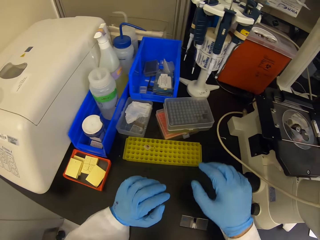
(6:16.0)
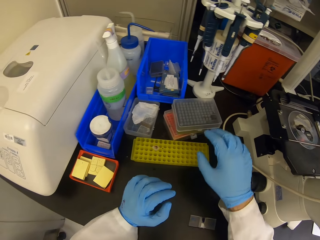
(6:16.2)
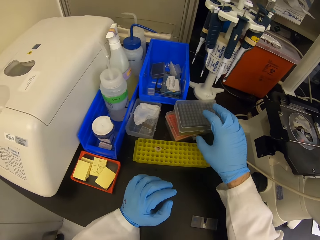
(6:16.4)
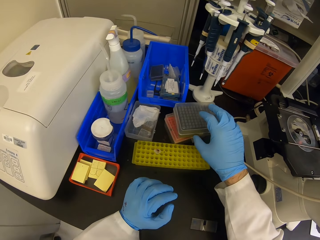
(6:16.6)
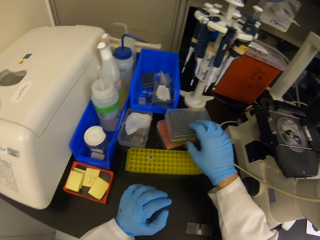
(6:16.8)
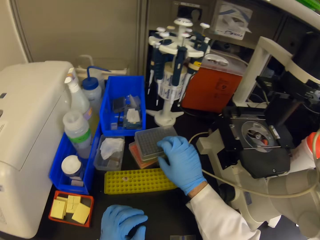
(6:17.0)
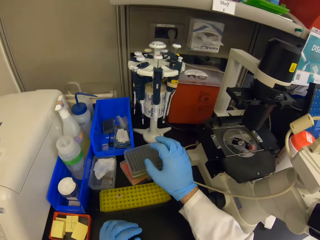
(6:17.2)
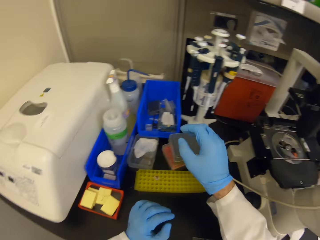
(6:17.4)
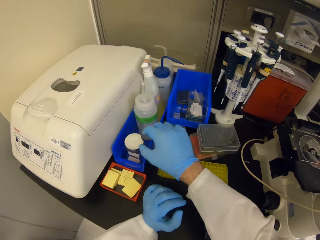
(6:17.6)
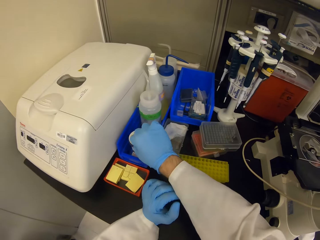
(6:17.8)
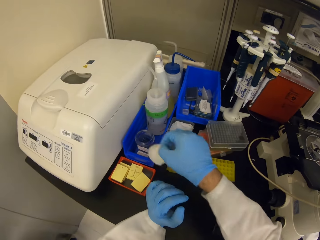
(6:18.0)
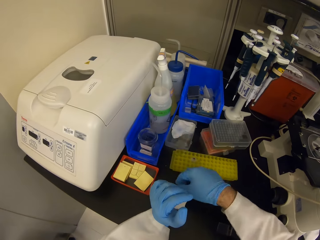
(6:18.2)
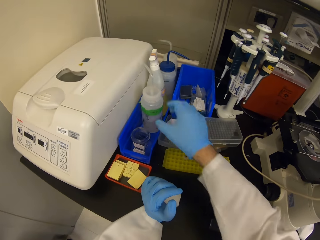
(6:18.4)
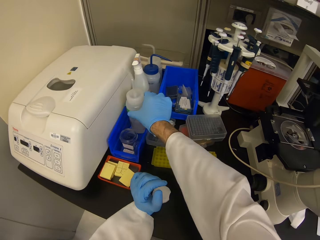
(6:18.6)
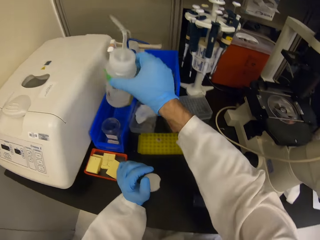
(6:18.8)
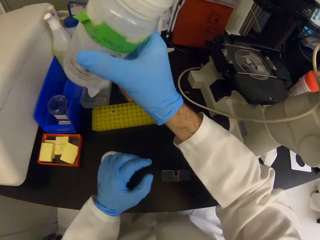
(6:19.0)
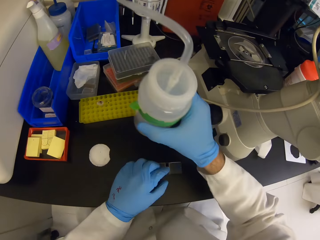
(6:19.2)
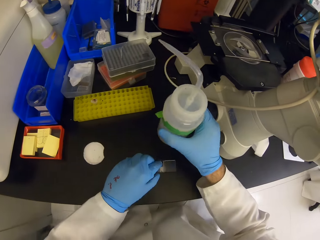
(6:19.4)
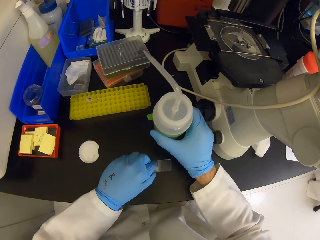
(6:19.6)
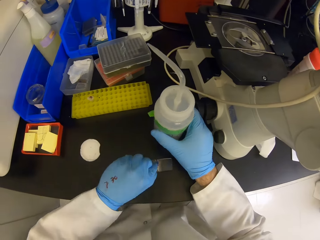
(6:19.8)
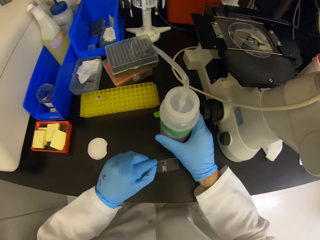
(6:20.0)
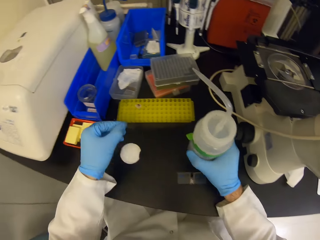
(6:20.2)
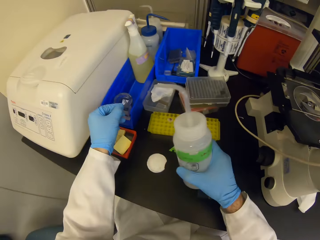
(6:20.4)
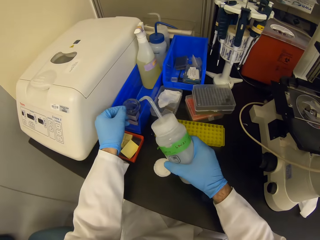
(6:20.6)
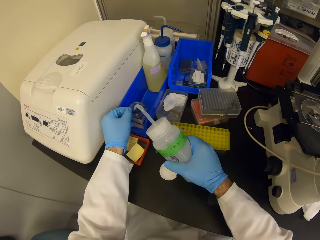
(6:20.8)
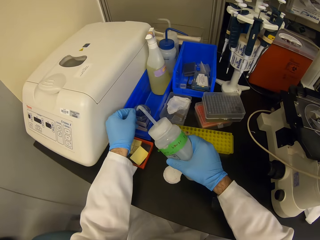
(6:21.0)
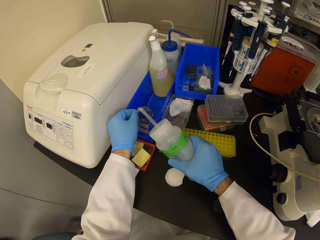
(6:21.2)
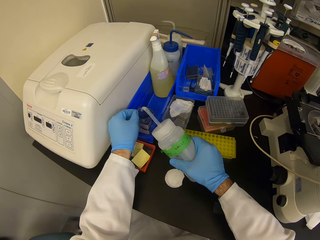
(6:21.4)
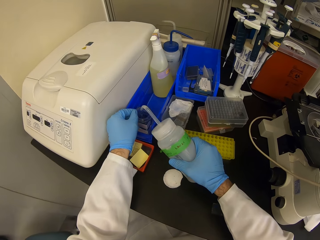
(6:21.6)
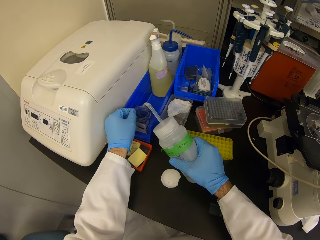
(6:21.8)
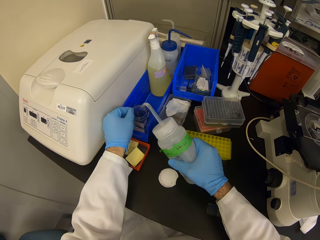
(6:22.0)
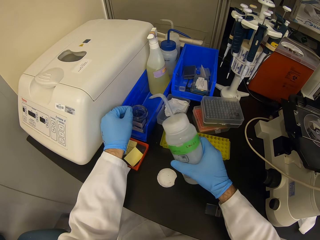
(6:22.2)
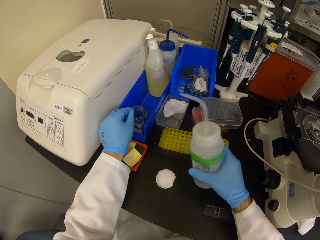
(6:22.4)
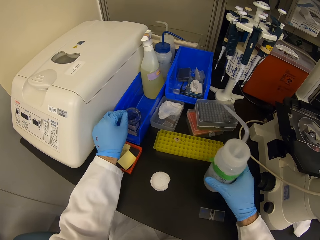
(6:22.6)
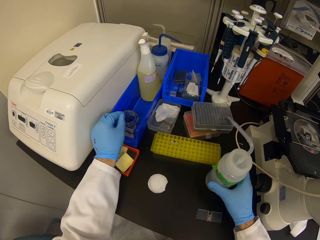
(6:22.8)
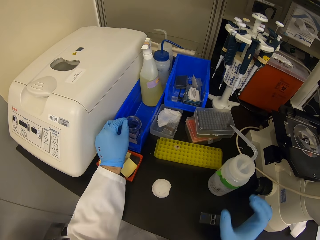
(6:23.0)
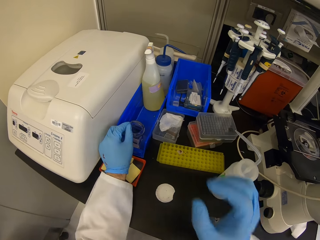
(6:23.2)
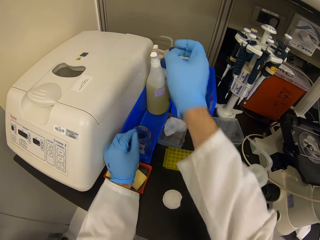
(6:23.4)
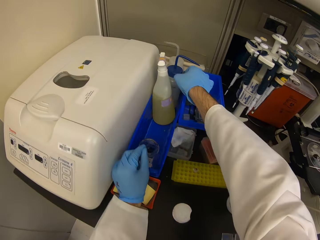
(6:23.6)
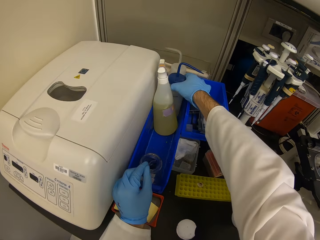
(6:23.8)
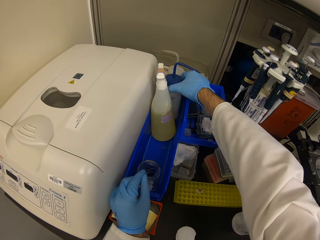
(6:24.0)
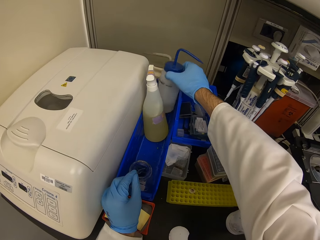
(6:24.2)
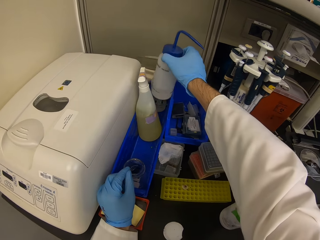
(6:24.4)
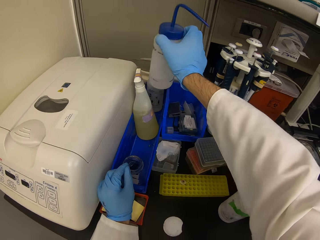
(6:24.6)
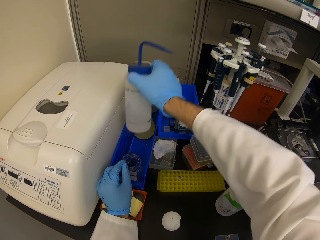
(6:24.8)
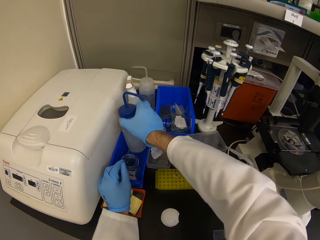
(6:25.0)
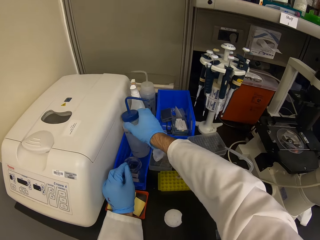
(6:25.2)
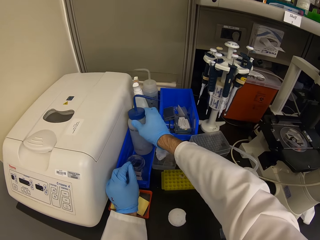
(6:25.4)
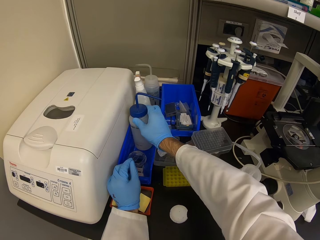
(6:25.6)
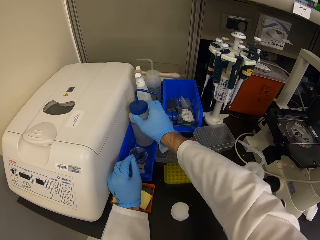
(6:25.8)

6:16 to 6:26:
The camera wearer picks up litmus paper. They pick up another object. They pick up a wash bottle. They put something on a tin. They put the wash bottle on the table. They move the wash bottle.

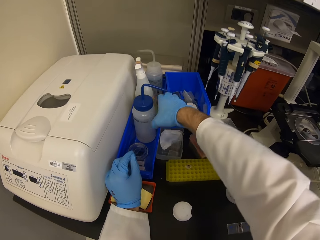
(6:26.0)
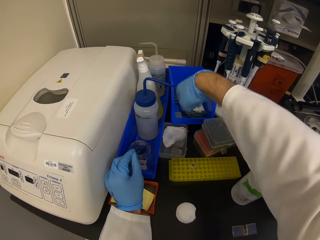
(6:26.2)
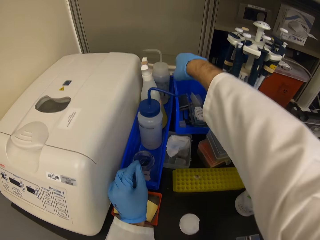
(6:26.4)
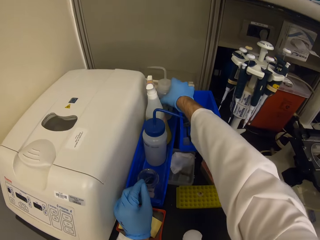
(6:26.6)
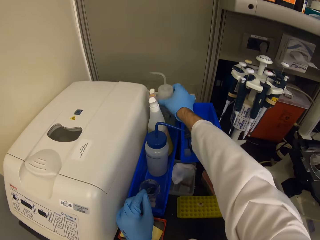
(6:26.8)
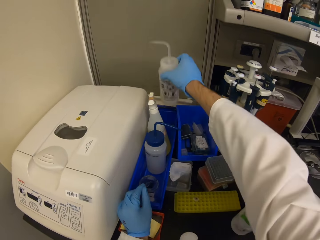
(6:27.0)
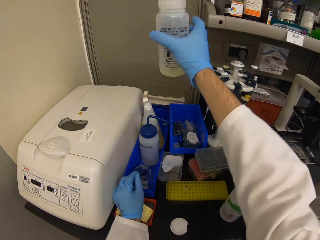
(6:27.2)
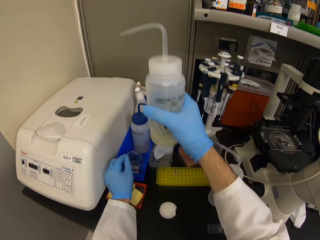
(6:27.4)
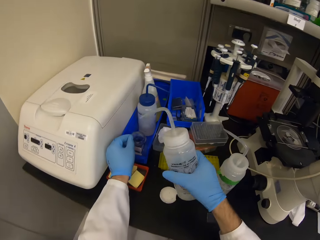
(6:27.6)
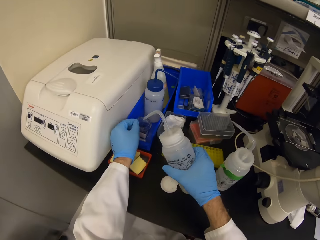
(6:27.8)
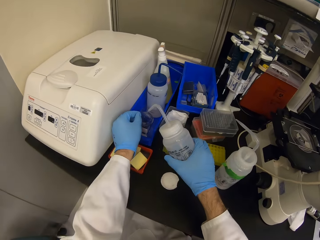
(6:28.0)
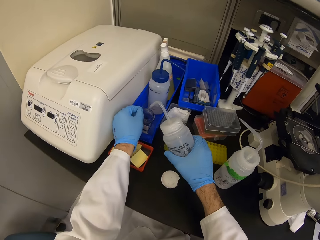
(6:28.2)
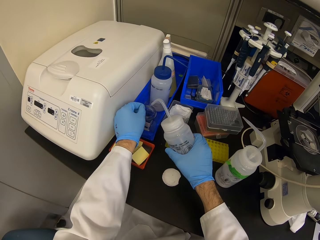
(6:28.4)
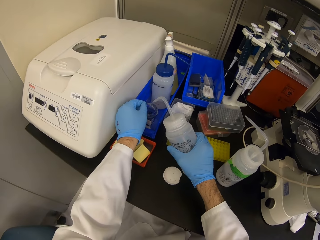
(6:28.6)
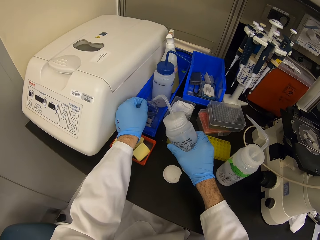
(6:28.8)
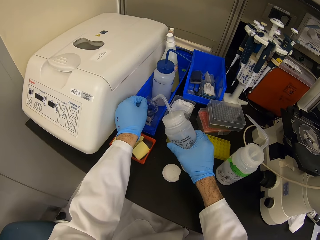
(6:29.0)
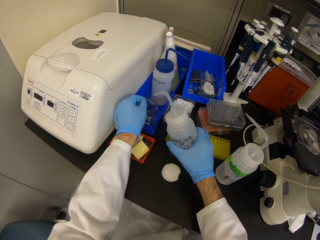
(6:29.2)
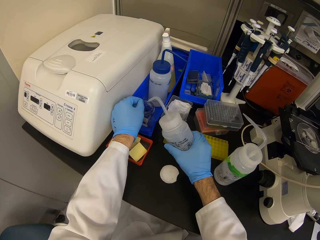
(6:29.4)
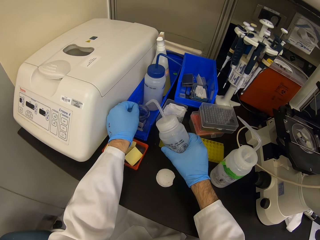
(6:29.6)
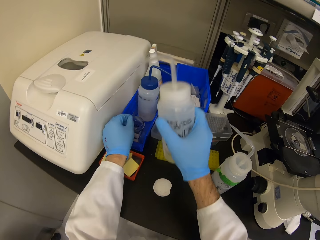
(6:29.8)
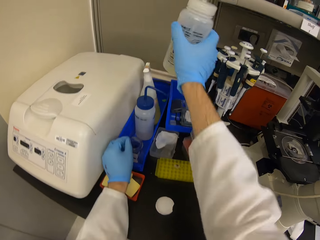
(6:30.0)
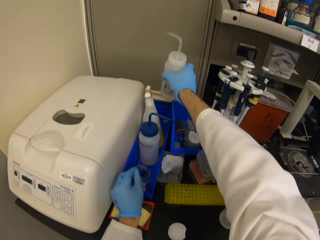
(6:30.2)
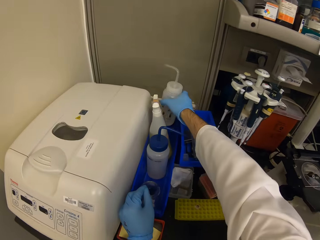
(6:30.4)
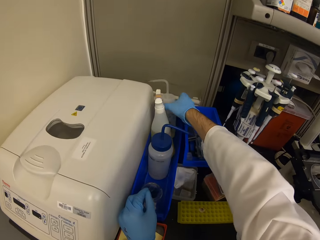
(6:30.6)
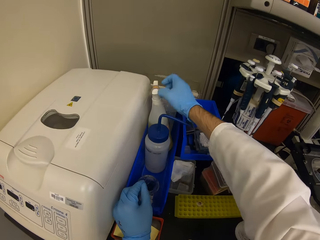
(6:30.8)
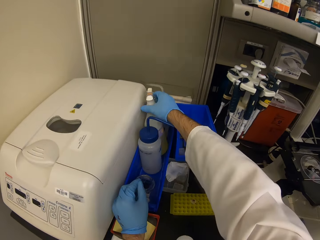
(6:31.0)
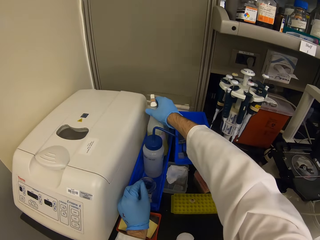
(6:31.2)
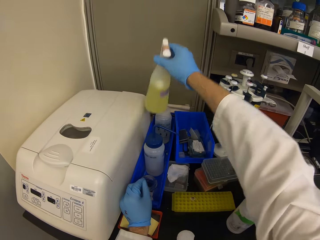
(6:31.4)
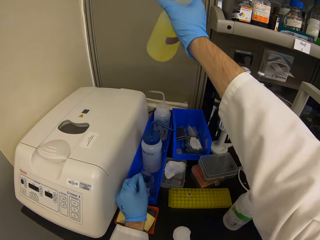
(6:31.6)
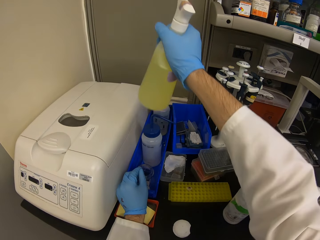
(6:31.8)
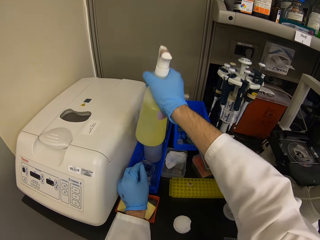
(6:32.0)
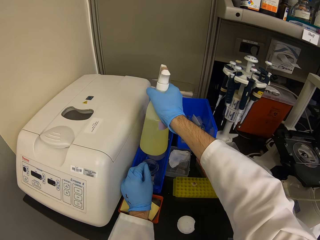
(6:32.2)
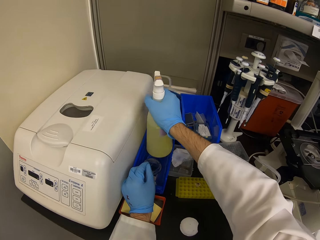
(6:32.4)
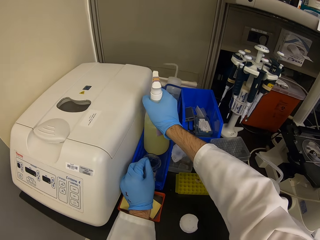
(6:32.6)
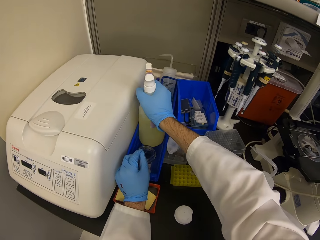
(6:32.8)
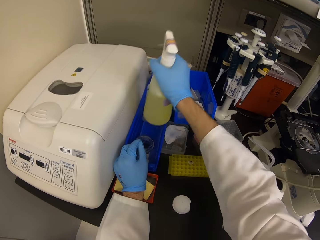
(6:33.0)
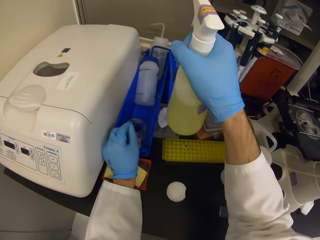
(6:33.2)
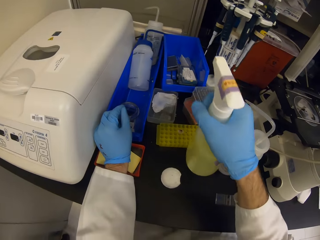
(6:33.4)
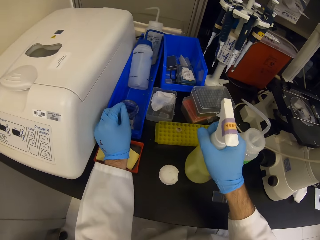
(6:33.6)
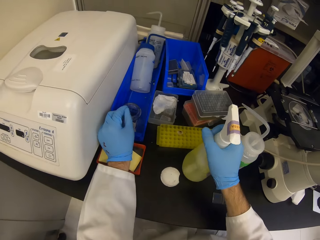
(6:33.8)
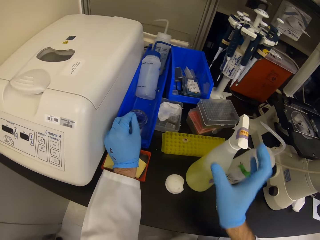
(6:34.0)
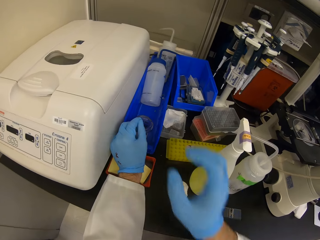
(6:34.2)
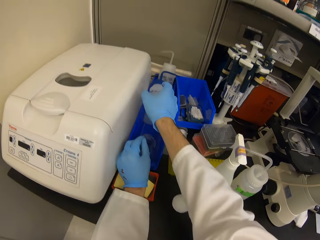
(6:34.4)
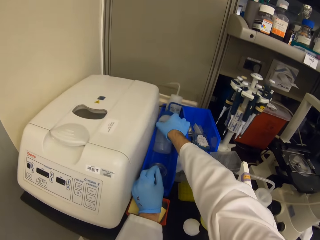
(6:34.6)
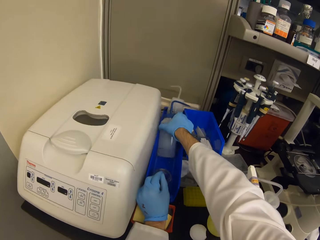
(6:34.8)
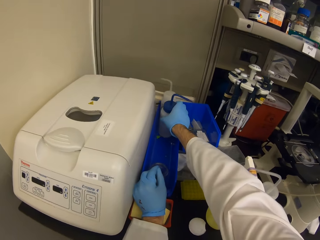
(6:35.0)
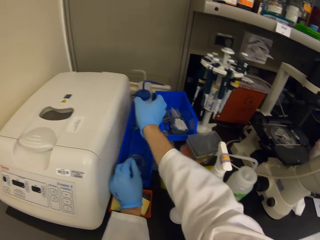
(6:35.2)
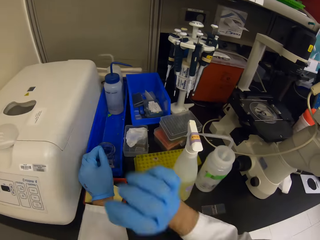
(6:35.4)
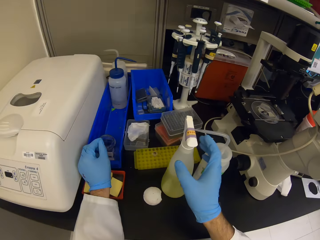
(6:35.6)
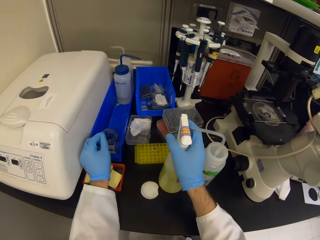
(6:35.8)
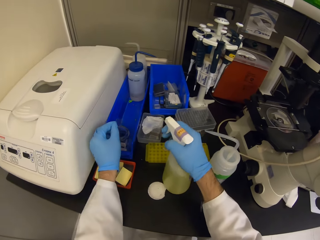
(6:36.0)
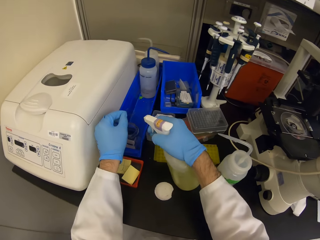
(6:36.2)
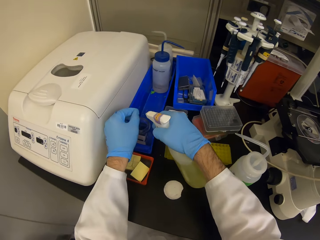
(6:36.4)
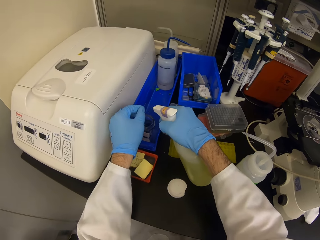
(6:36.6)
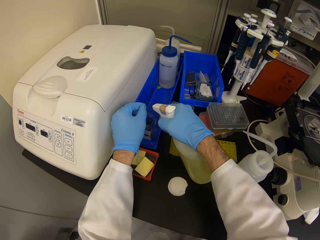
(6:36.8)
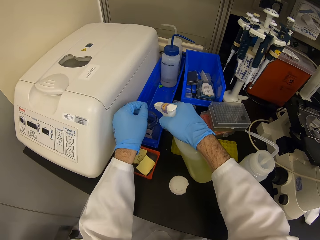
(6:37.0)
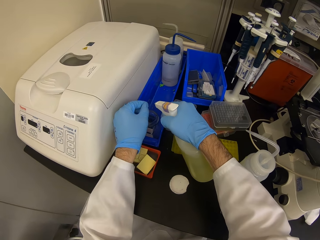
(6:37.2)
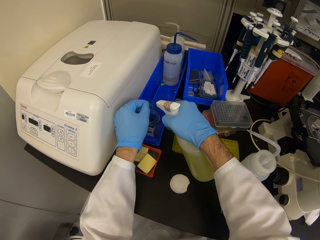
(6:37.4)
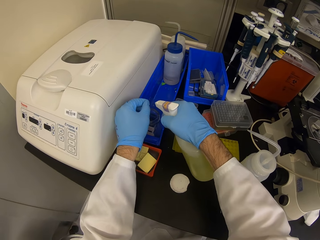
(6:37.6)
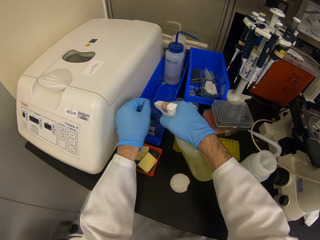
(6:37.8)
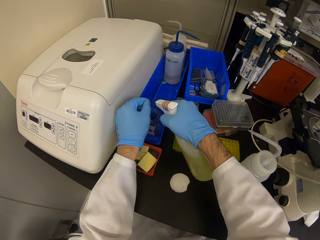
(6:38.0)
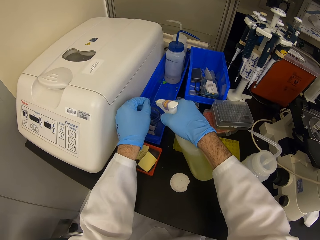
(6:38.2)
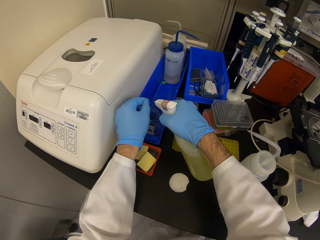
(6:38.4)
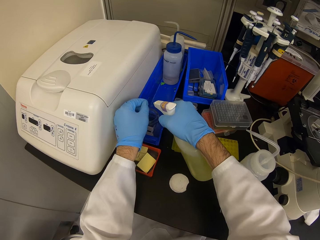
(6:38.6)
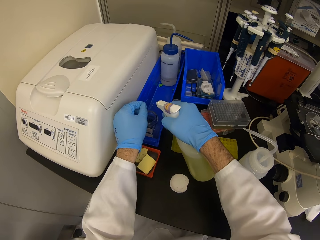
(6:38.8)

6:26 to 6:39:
The camera wearer picks more wash bottles. They clean the microscope plate. They put something on a tin. They put a bottle of something on the table. They pick a bottle of something. They put the bottle of something on the table.
